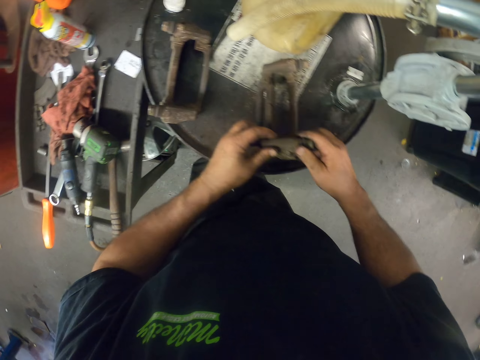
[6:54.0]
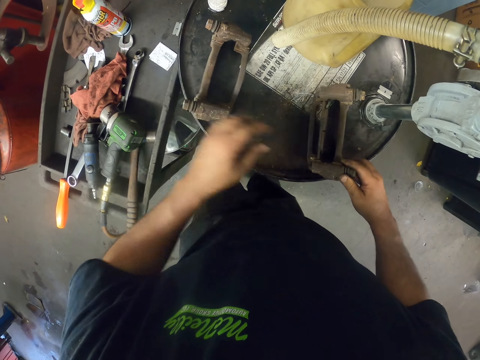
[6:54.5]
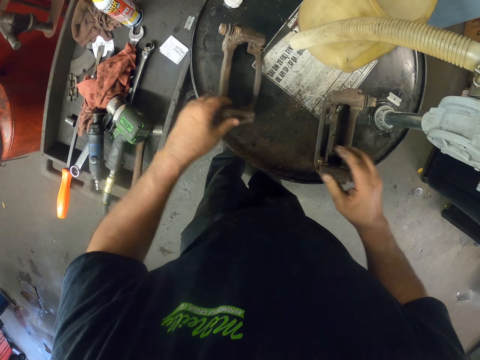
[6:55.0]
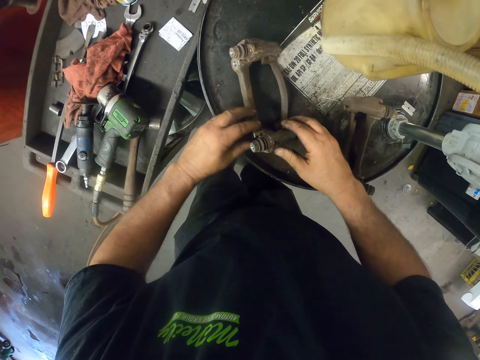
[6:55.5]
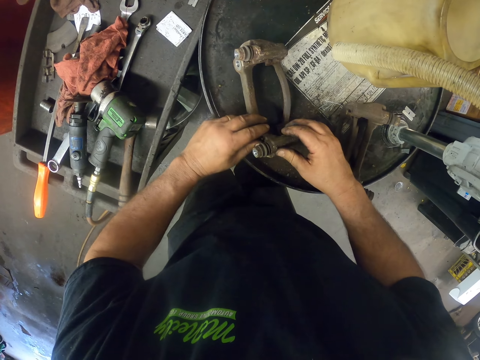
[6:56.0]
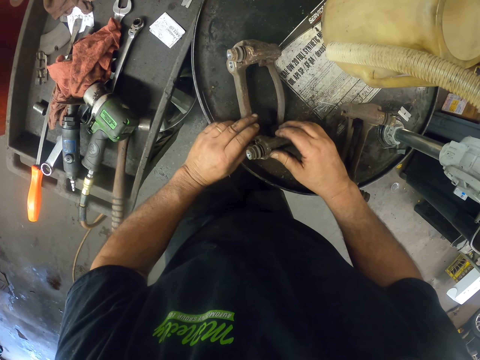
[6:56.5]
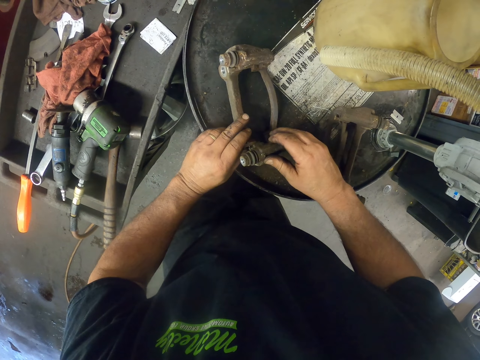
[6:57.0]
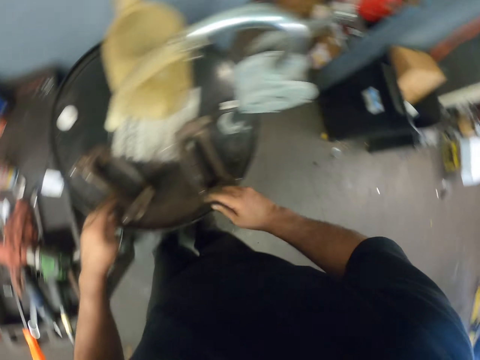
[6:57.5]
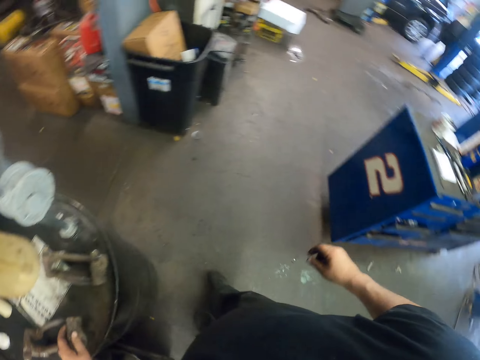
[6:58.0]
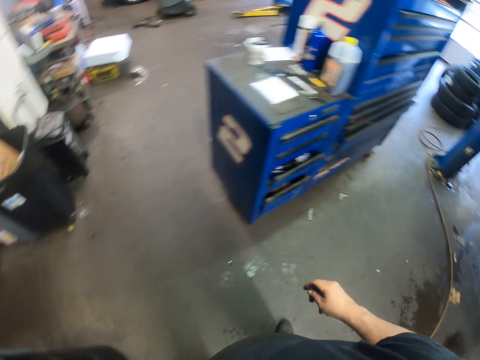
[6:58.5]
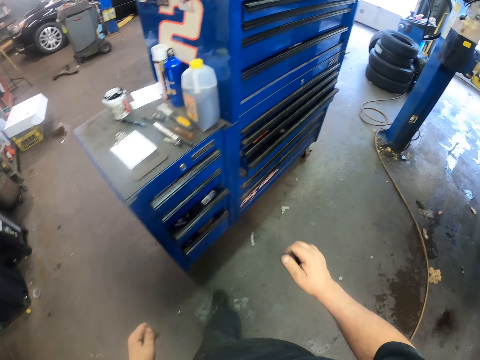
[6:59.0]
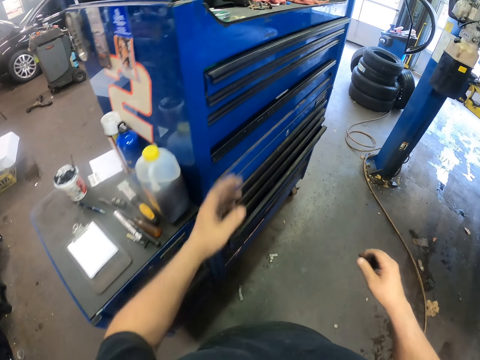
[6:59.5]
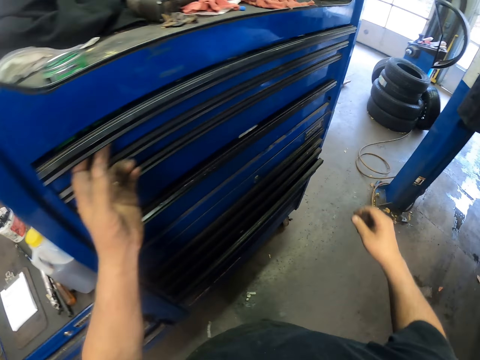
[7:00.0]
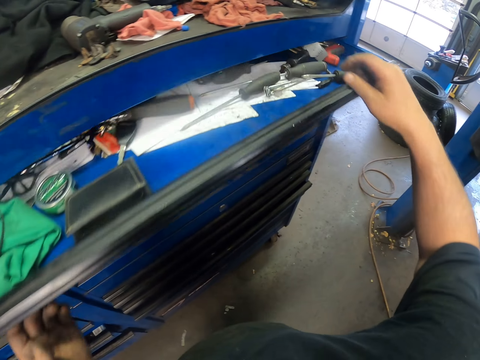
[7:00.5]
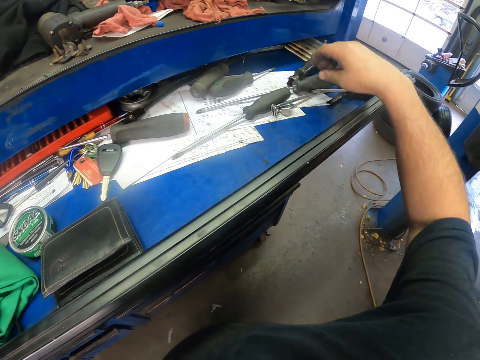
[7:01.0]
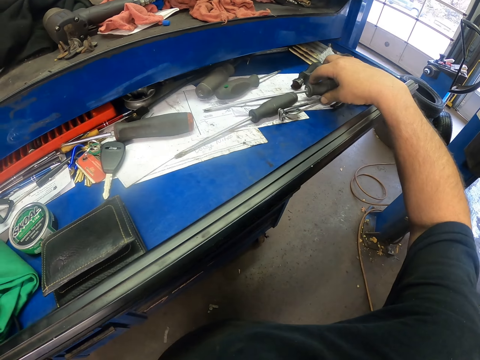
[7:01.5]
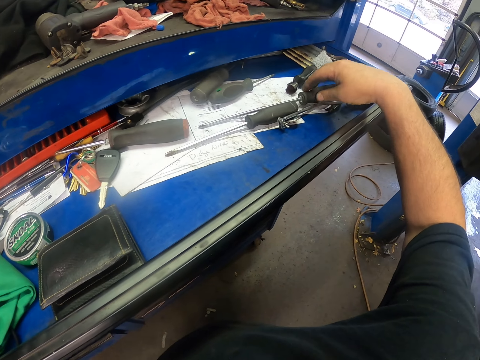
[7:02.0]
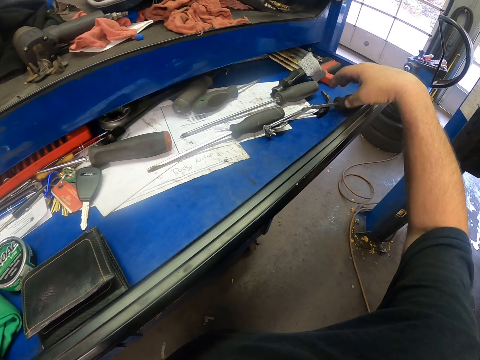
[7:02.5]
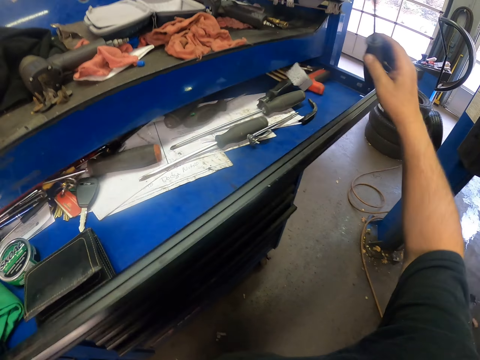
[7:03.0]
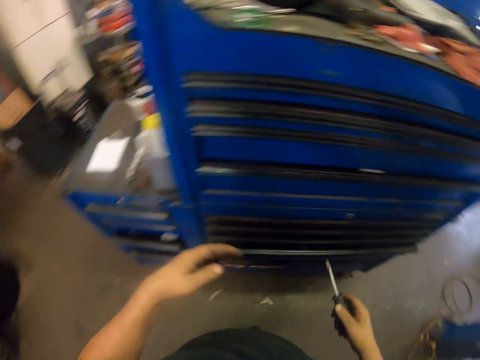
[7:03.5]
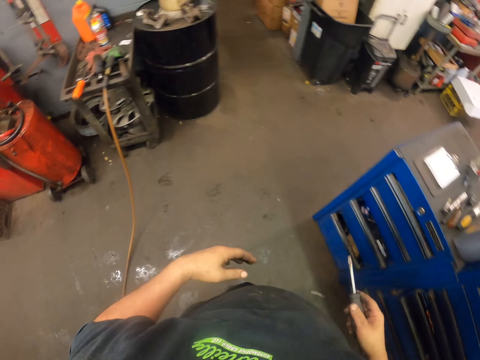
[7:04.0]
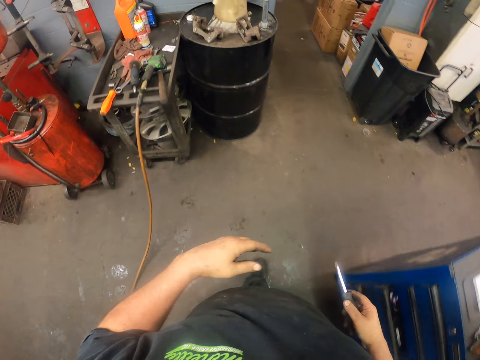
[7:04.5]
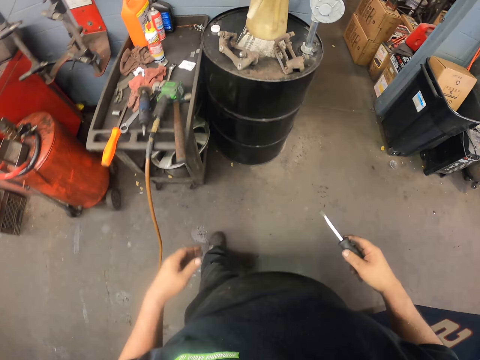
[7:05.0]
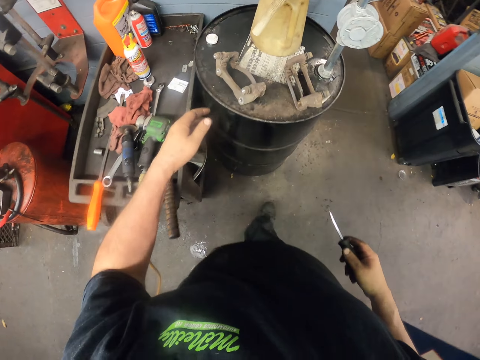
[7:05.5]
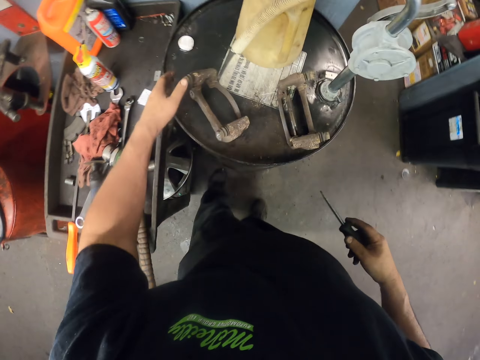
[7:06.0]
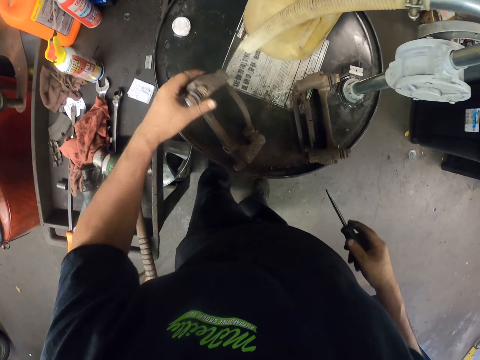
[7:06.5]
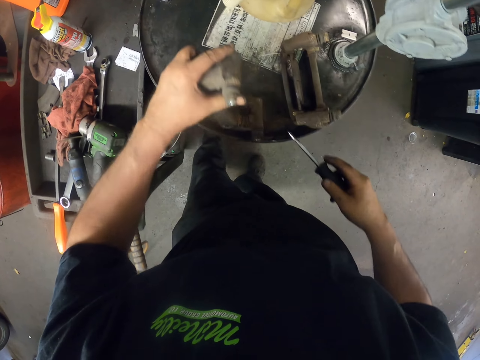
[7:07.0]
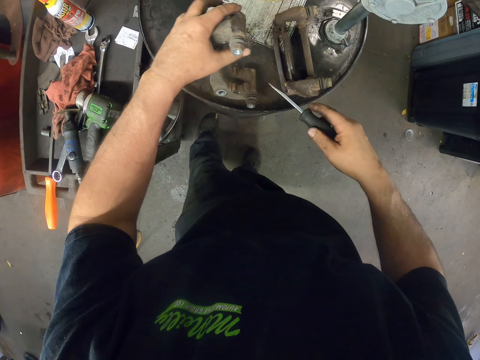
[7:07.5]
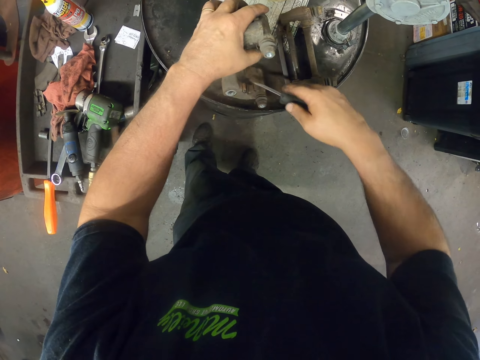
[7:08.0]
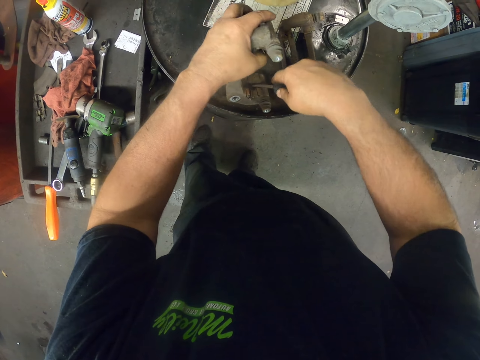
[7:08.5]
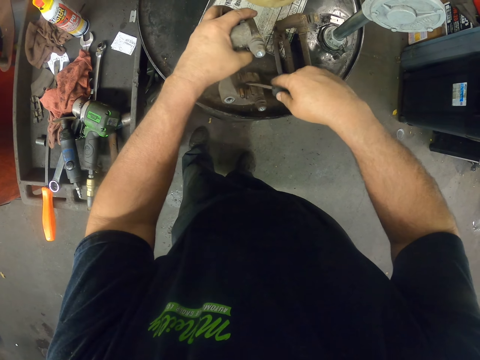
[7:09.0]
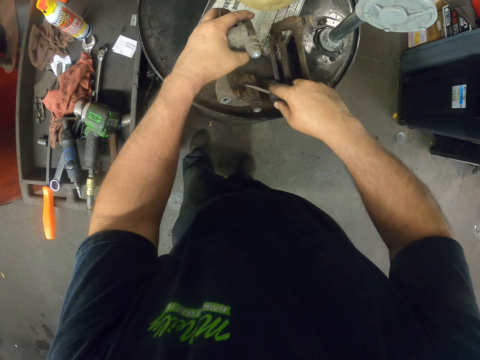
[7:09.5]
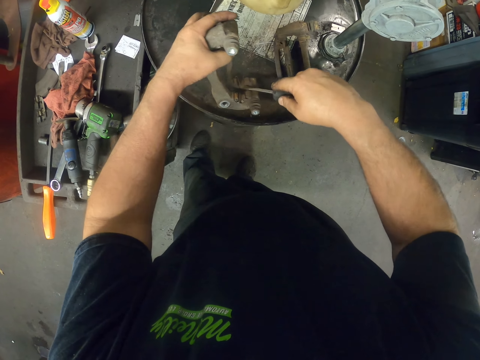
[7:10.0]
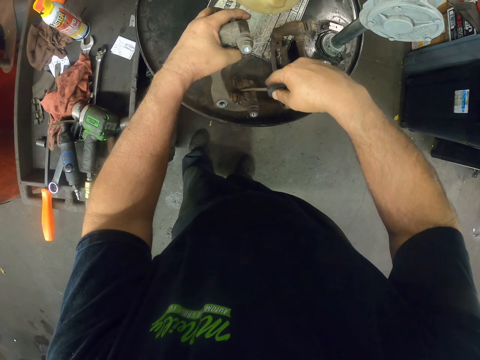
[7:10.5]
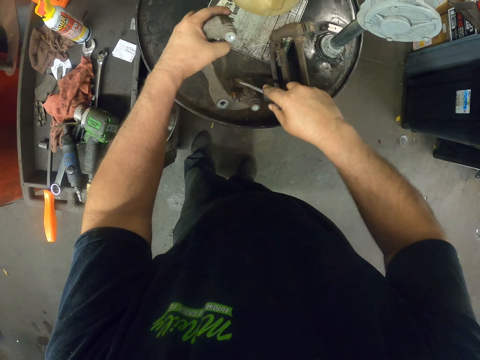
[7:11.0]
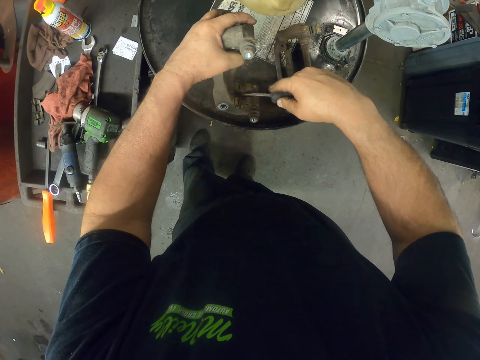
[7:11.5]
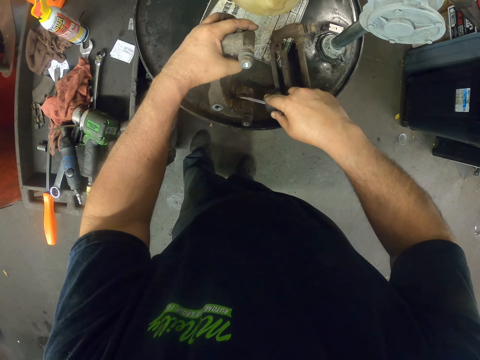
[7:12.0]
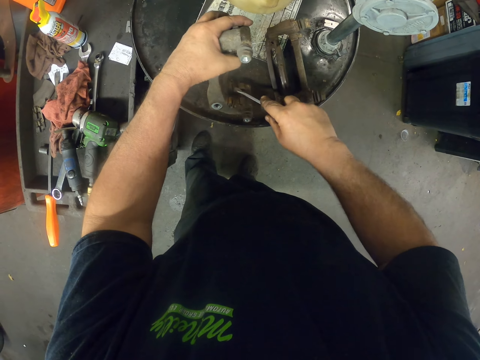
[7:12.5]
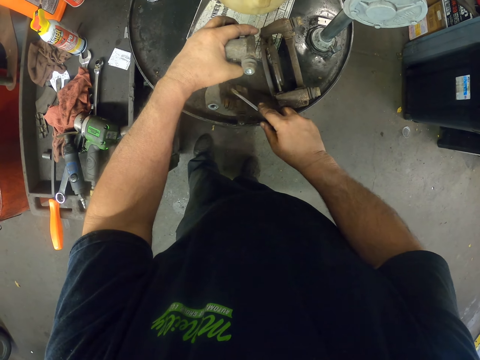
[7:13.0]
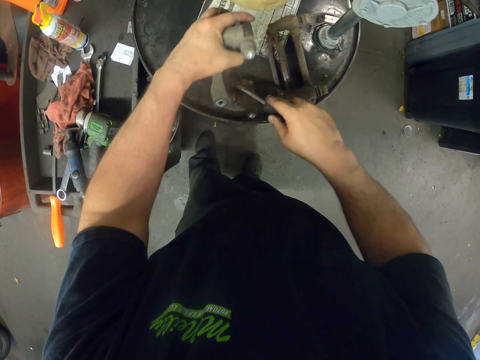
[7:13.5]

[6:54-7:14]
The camera wearer touches something on the drum. They pull the drawer, pick the screwdriver from the tool box, and close the tool box with the left hand. They remove something from a steel component with the screwdriver.

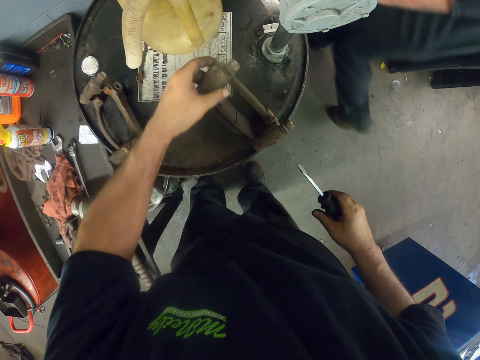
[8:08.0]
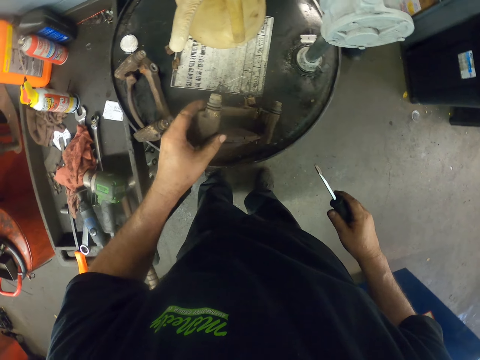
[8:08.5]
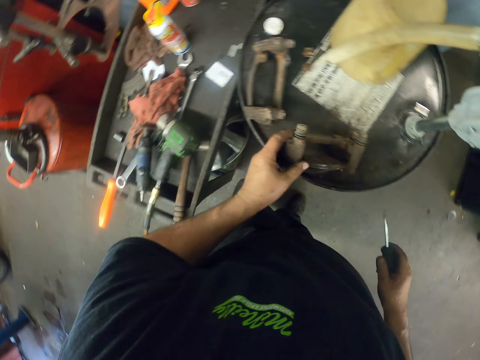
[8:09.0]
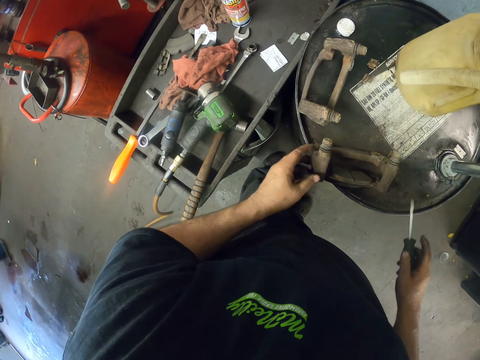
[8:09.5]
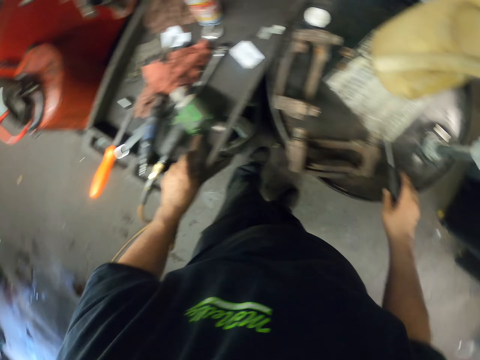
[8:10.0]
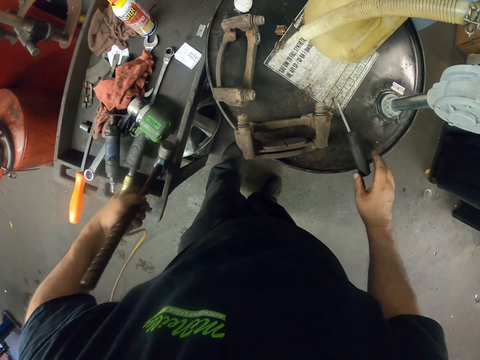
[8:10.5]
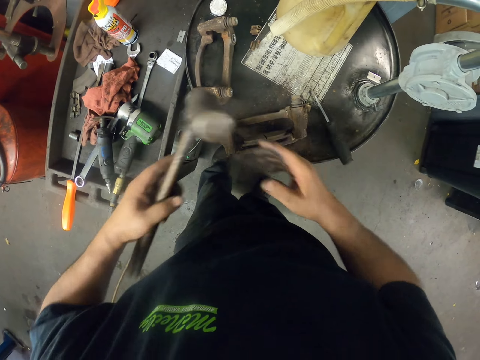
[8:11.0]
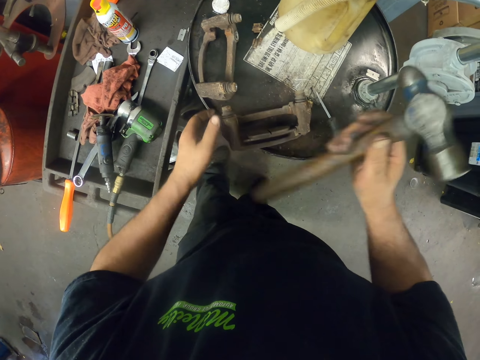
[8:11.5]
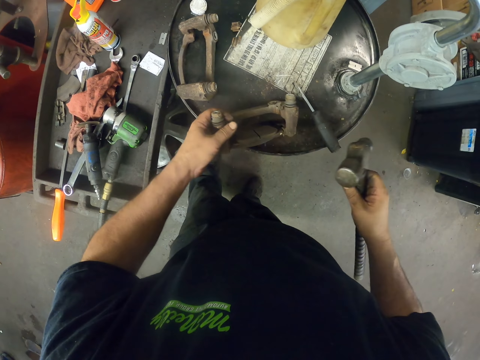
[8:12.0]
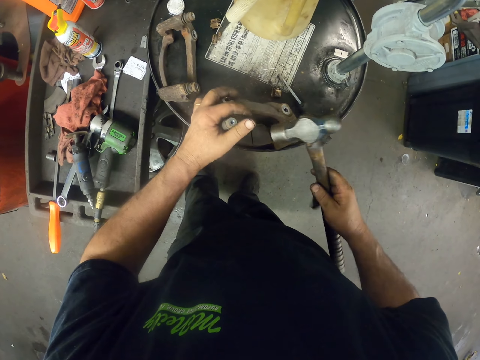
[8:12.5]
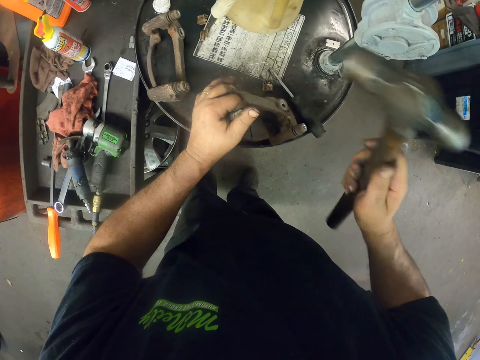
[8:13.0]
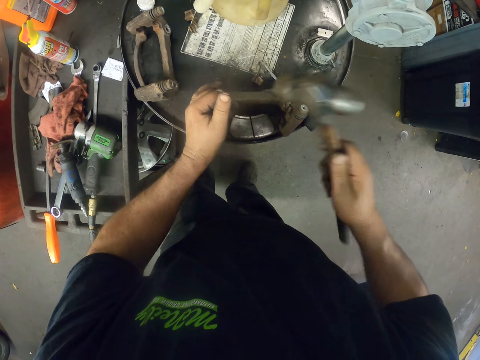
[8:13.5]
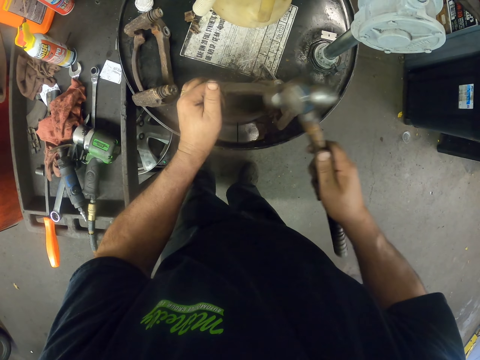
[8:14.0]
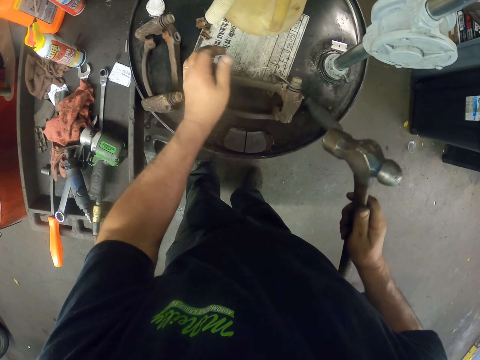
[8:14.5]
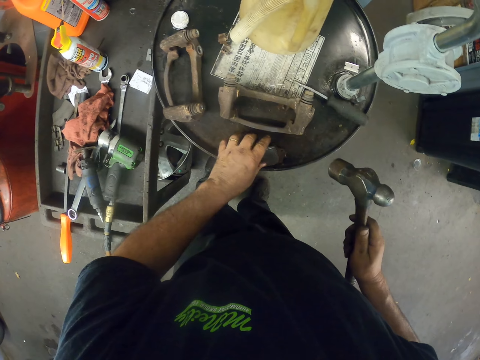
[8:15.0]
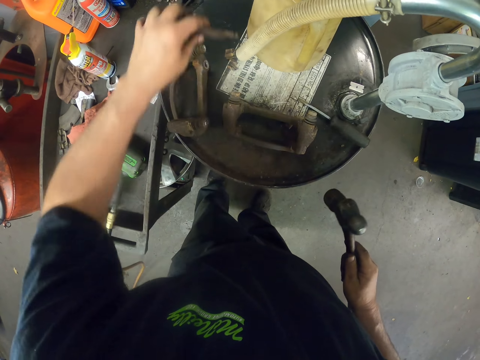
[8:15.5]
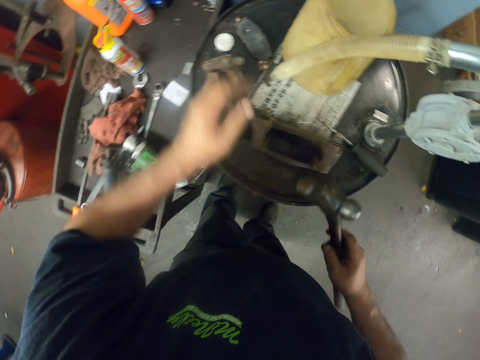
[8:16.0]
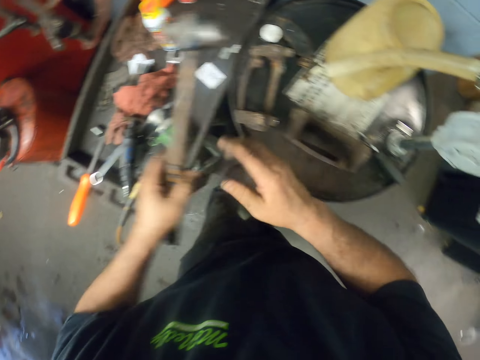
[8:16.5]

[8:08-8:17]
The camera wearer picks up the hammer with the left hand. They hammer the steel component with the hammer.
